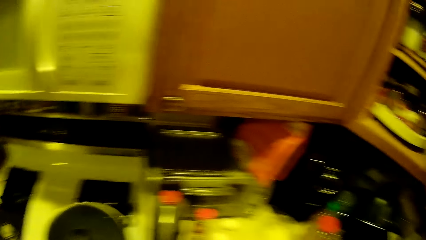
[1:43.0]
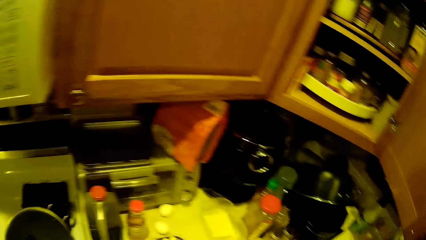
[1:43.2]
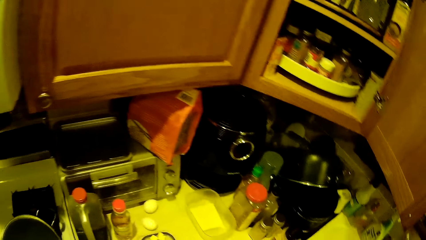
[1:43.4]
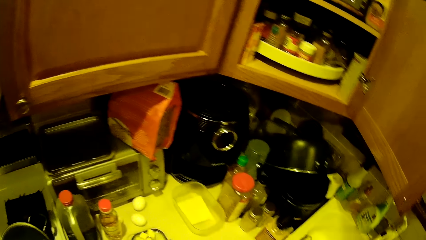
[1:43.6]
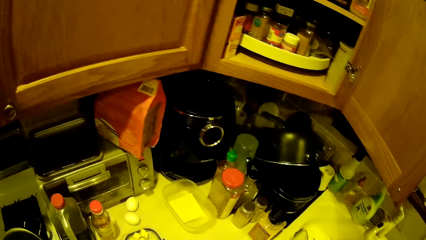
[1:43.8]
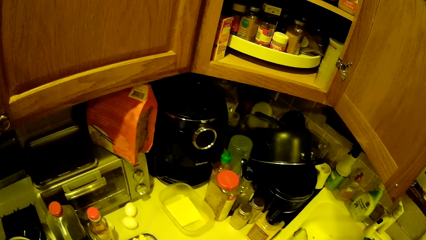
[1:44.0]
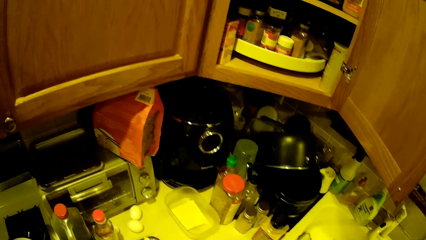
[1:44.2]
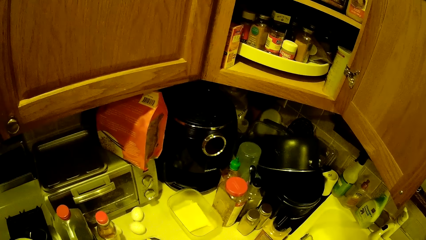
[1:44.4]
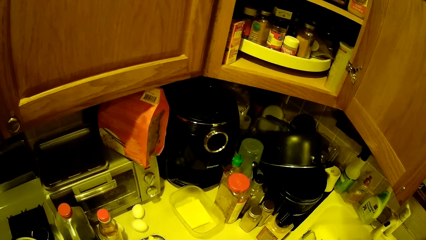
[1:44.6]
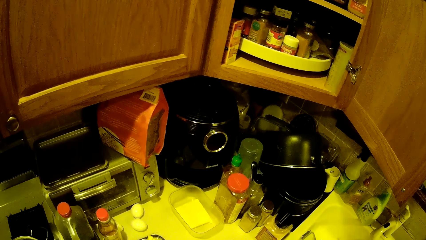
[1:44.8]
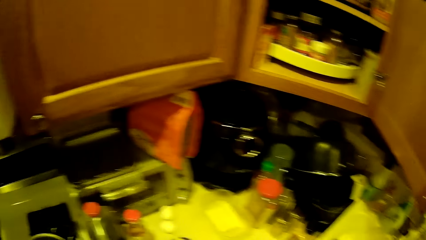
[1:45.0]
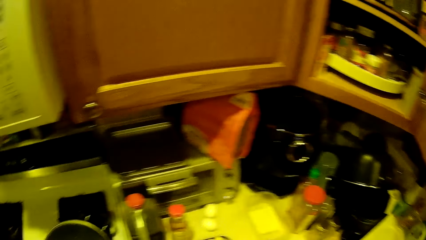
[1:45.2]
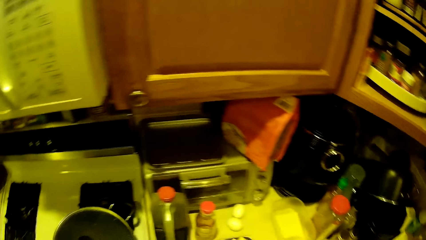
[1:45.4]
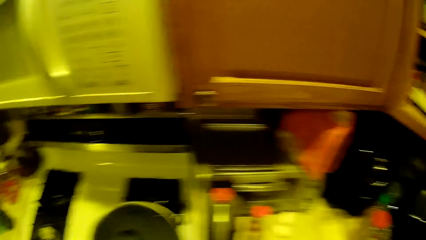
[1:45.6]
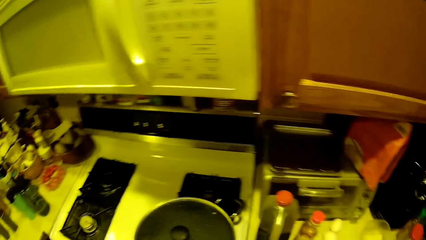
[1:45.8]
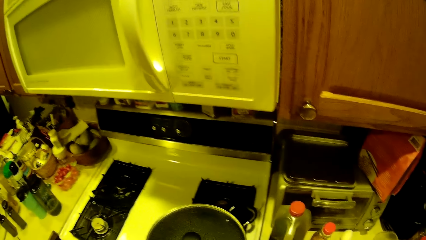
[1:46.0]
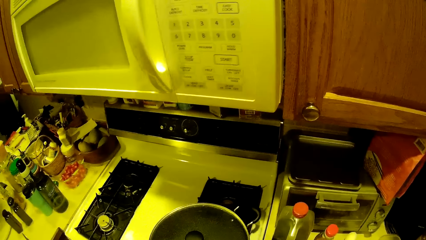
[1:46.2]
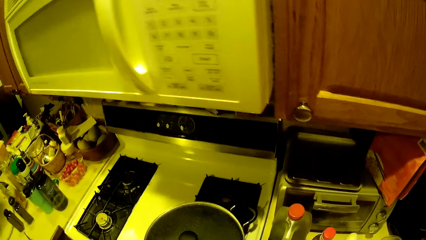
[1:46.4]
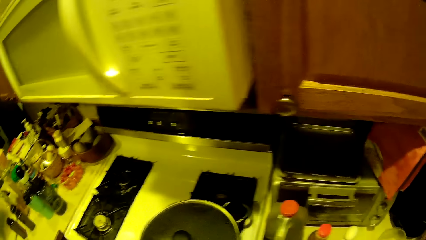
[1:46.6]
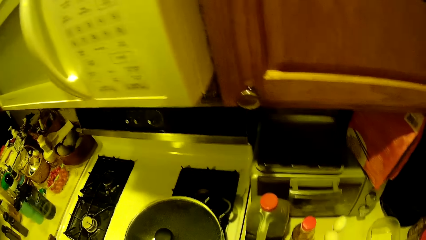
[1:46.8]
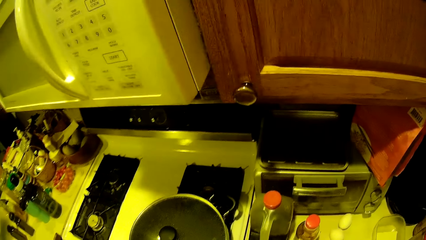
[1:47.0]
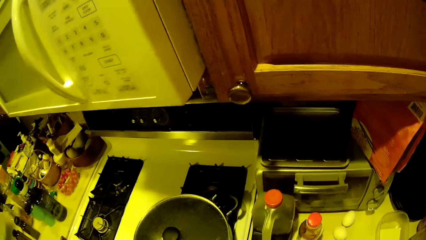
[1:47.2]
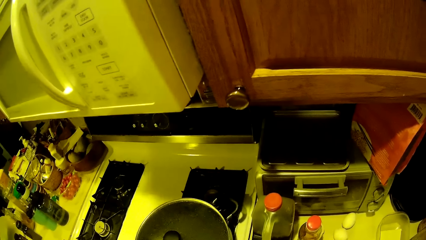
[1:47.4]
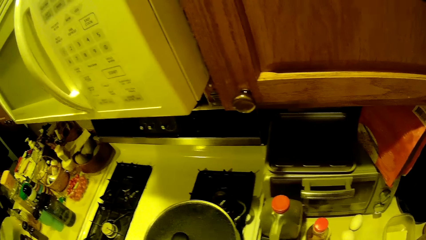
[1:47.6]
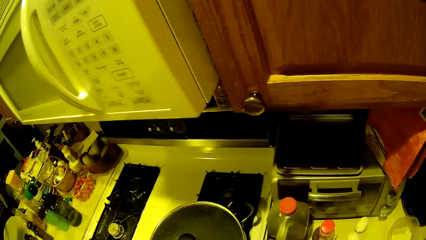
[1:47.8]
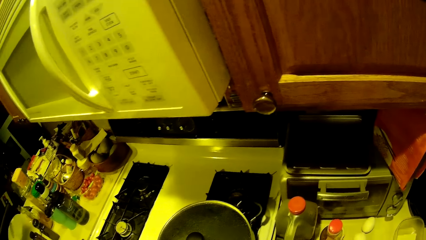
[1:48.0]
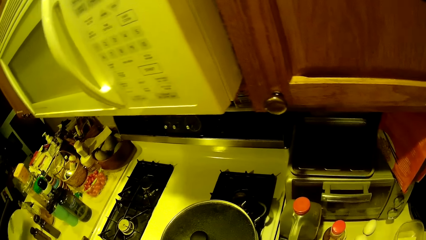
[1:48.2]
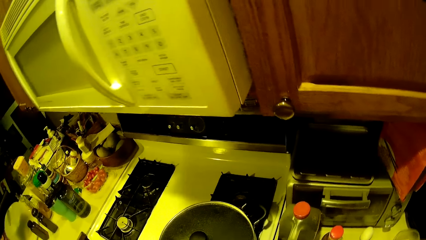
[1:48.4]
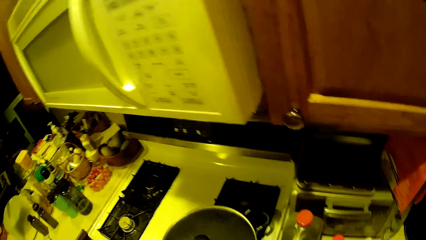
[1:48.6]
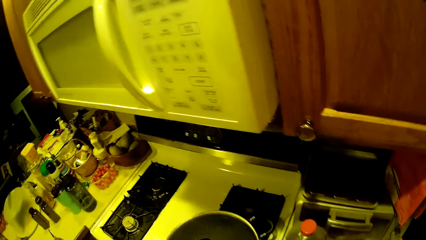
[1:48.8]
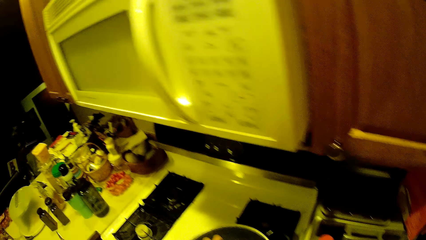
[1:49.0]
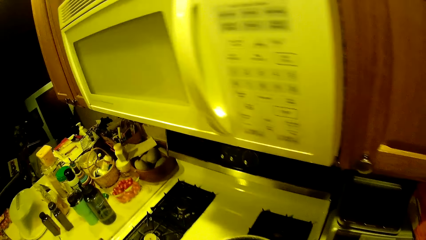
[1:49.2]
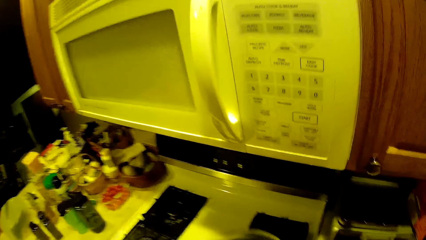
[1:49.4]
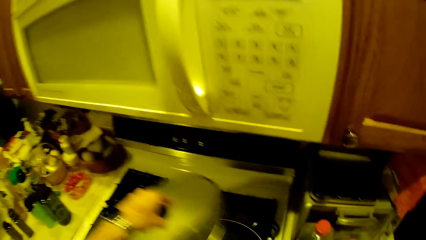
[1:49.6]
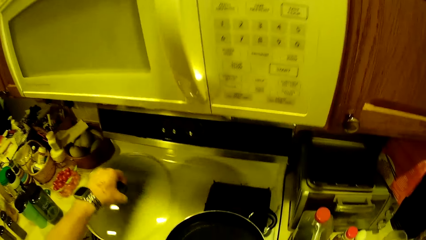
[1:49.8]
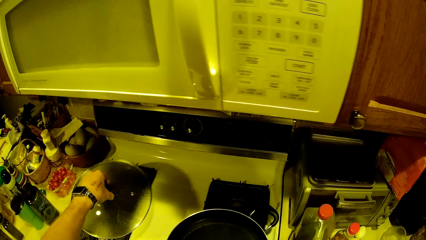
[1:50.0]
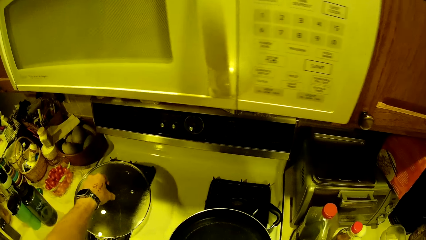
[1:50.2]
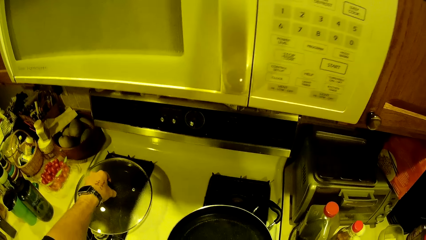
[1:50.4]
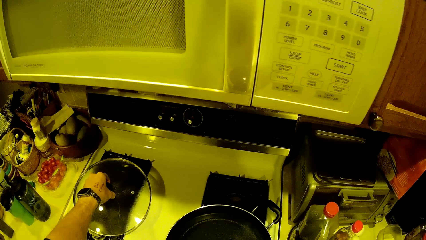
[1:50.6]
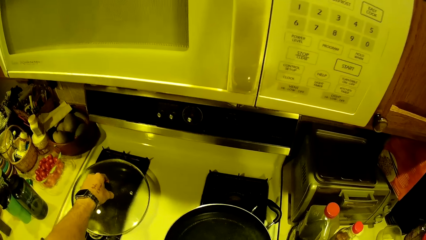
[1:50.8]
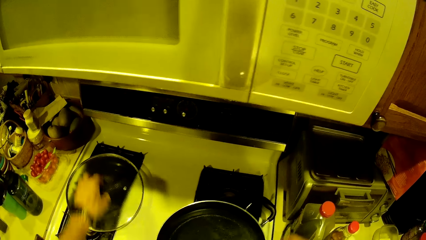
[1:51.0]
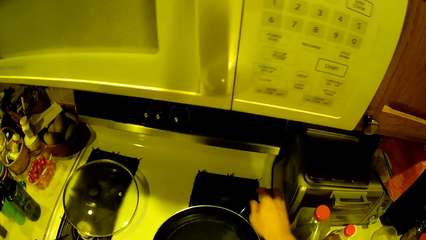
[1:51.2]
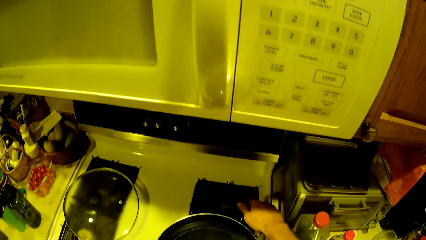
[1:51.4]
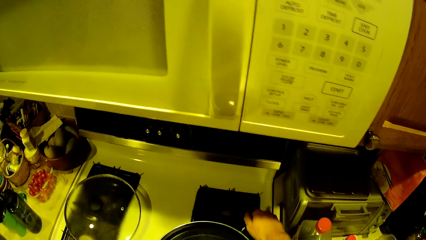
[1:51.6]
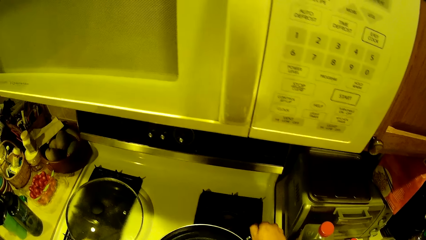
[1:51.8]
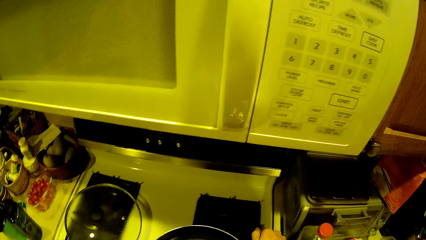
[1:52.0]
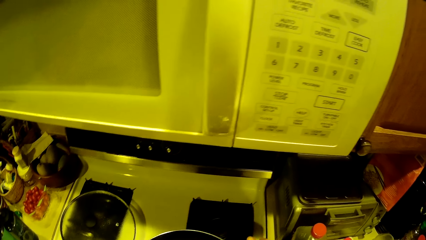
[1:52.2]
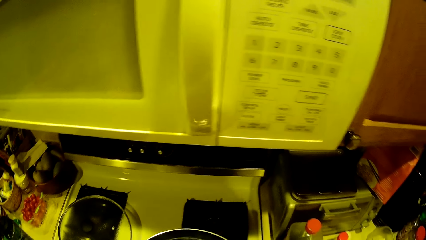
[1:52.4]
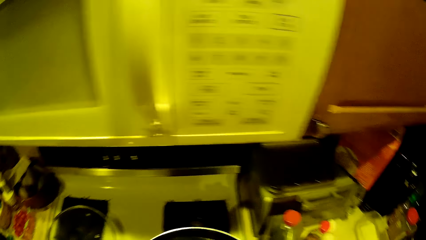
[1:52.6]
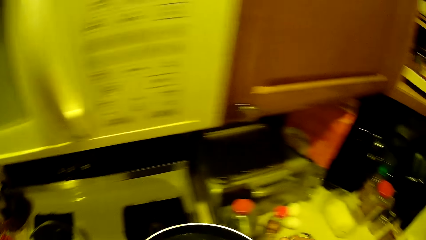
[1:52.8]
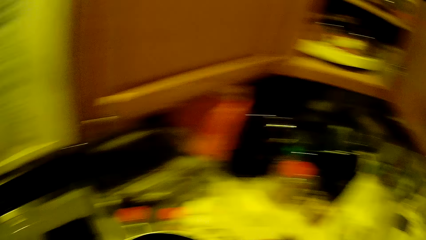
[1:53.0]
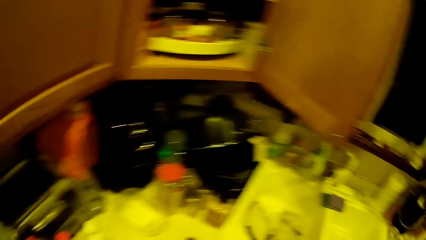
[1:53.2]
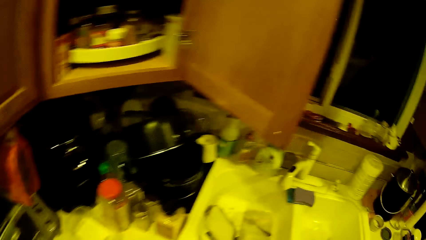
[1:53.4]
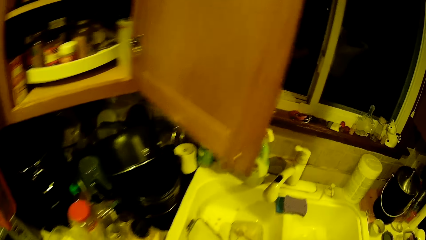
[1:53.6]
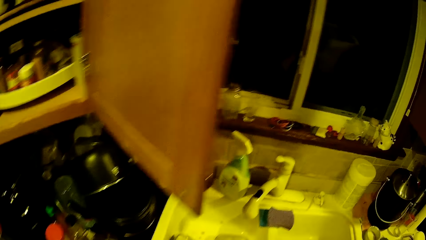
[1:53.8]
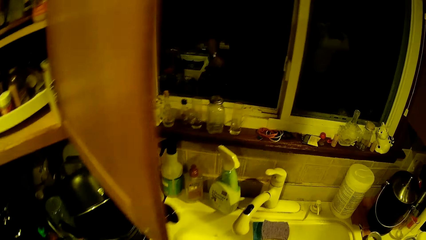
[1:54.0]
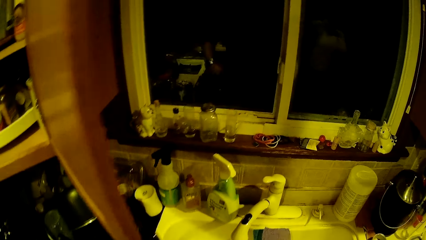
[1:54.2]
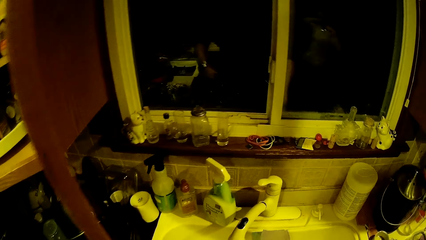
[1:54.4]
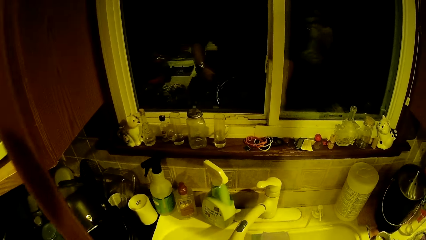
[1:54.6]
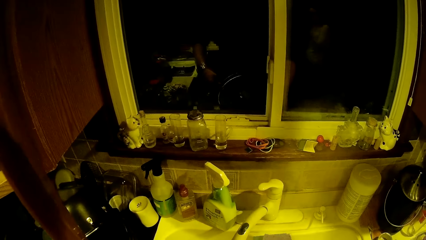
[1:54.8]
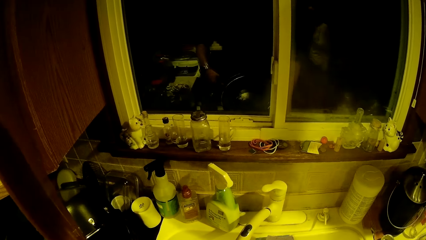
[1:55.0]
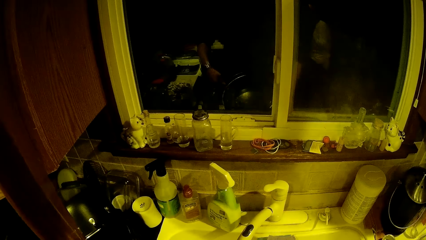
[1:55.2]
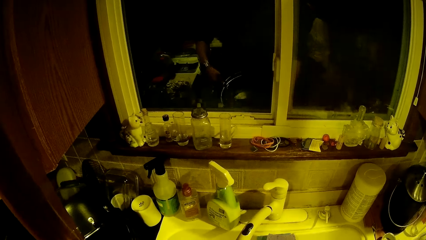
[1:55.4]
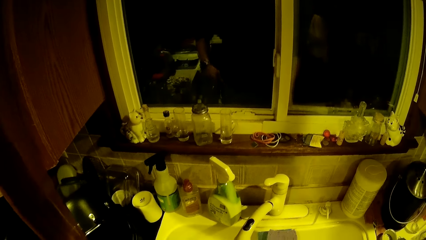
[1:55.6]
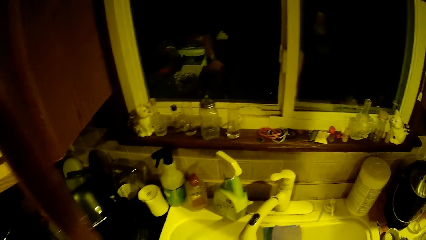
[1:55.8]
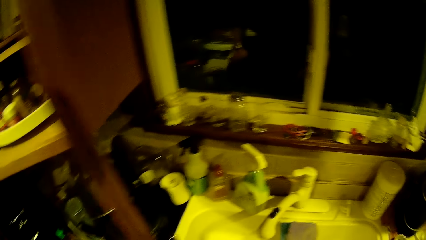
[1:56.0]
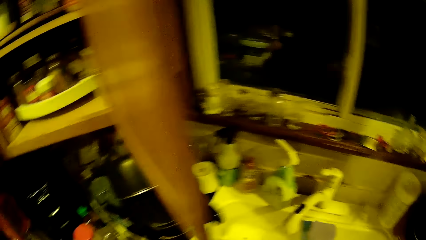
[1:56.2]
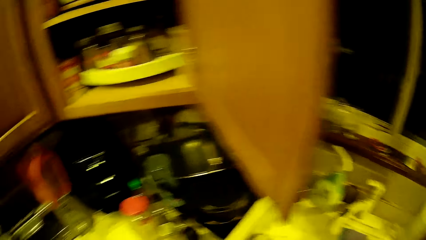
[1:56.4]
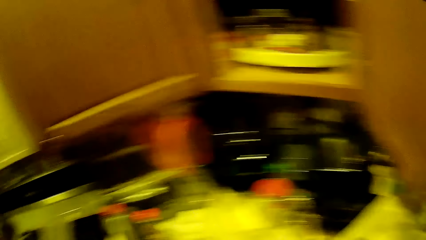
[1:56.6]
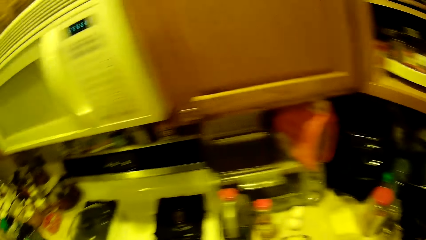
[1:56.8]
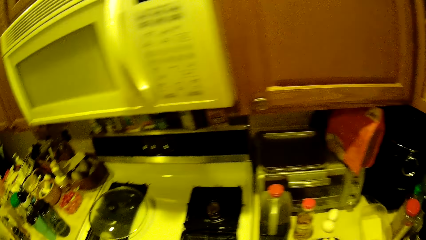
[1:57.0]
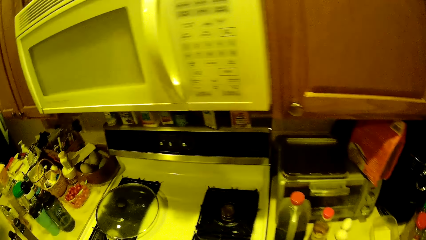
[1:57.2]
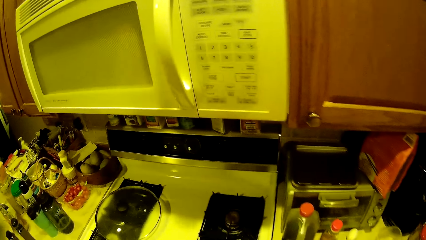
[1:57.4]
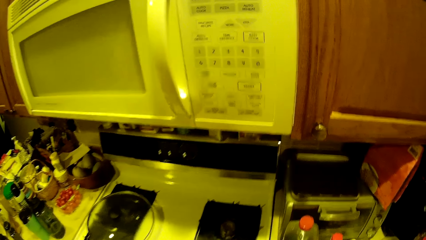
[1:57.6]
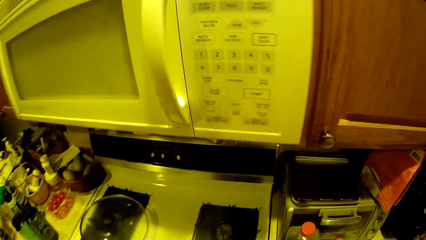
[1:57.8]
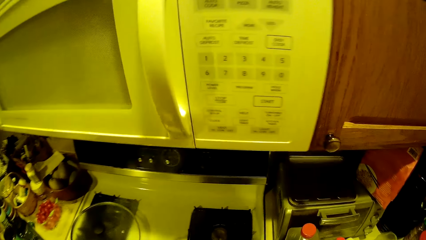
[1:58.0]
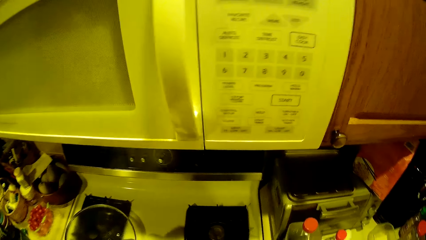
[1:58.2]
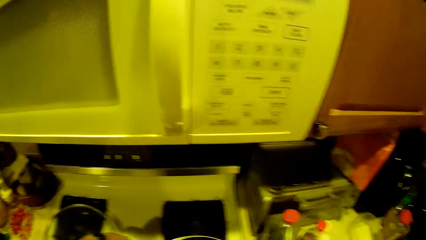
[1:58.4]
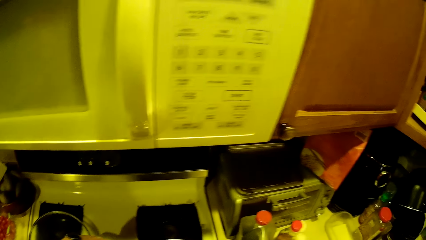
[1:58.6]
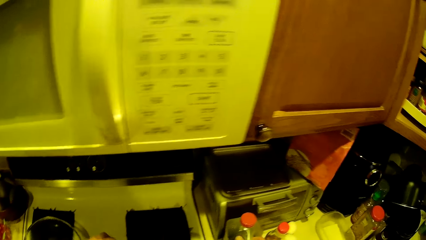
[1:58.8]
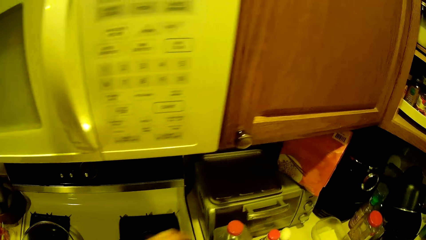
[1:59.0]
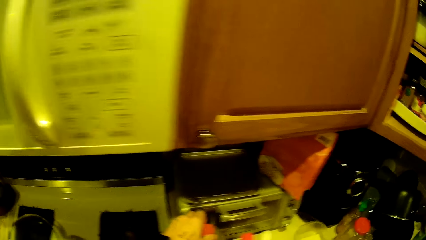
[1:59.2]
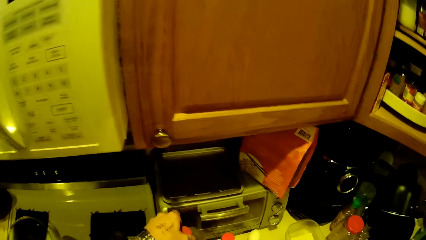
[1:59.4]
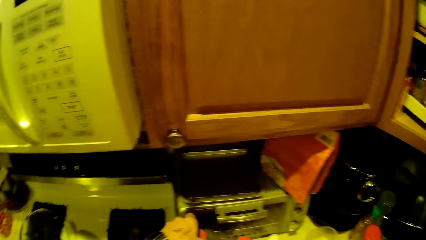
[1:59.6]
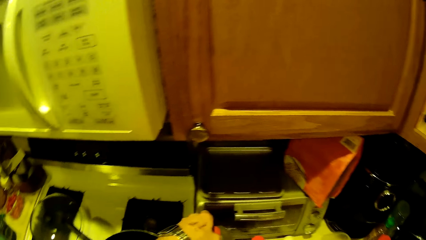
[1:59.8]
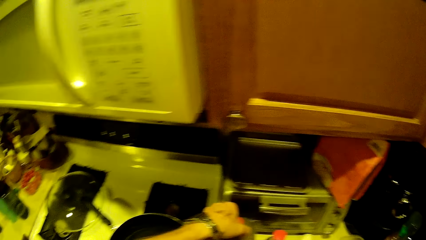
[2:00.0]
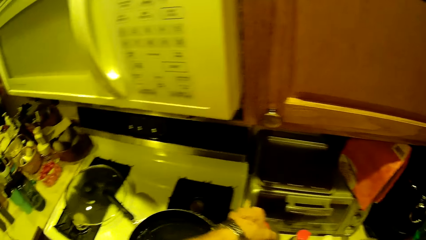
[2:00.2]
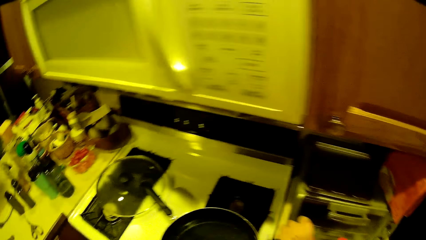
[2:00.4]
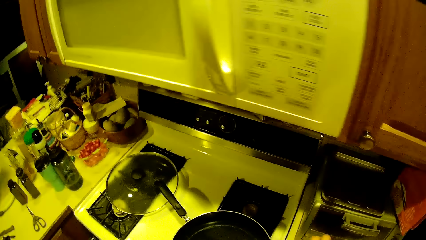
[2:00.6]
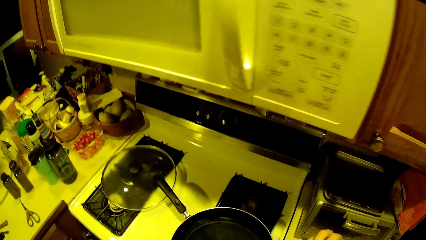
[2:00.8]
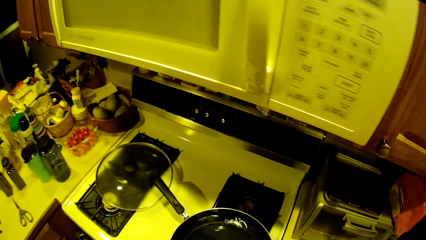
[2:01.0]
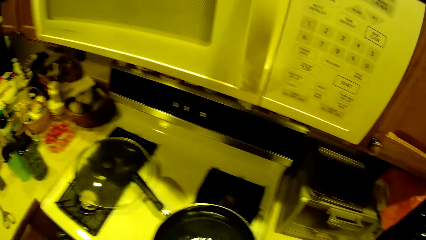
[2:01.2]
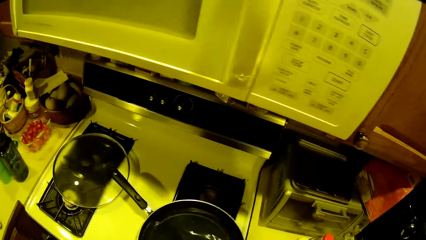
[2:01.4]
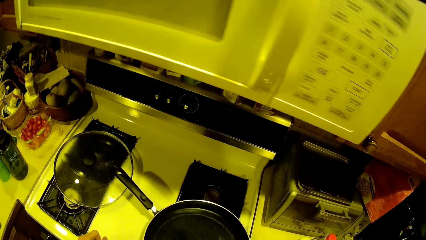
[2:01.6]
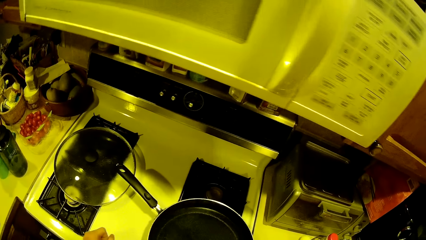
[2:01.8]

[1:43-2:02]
The camera wearer interacts with the egg in both hands on the kitchen worktop. He opens the pot on the cooker with his left hand. He puts the cooking pot lid on top of the fridge. He drops the cover of the pot on the cooker with his left hand. He carries the pot on the cooker with his hands. He picks the cooking pot. He moves towards the sink. He pours the pot's content into the kitchen sink with his hands. He goes back to the stove. He places the pot on the cooker with his hands.
